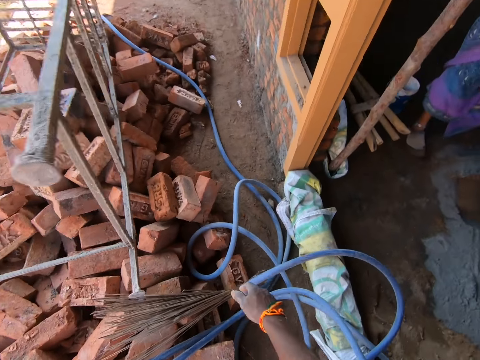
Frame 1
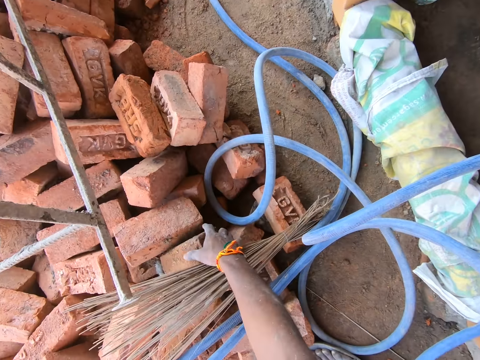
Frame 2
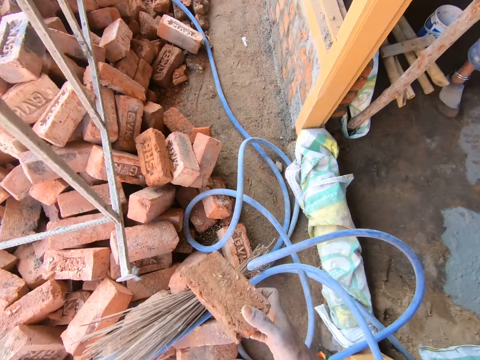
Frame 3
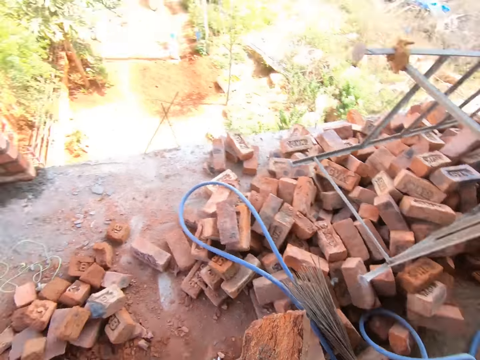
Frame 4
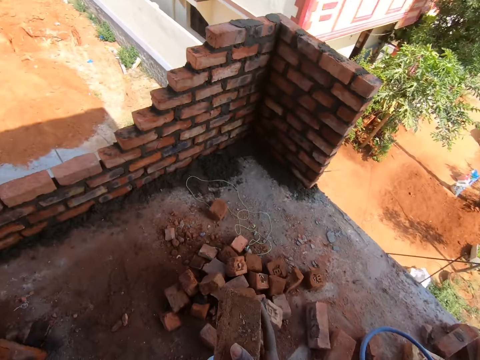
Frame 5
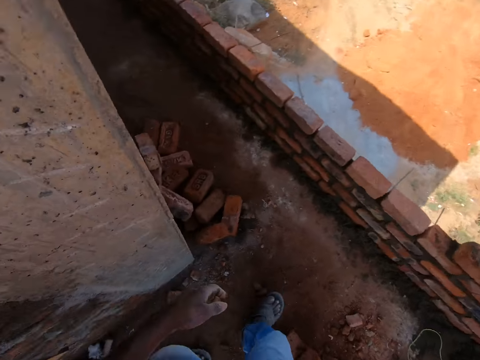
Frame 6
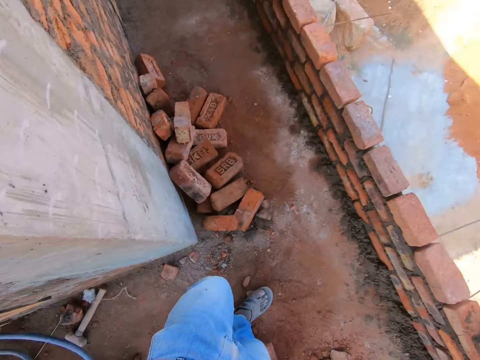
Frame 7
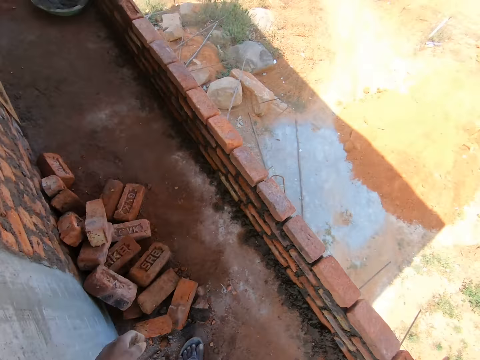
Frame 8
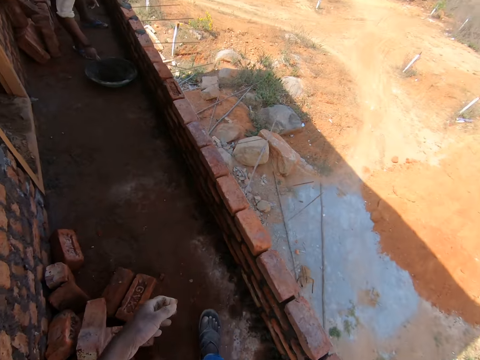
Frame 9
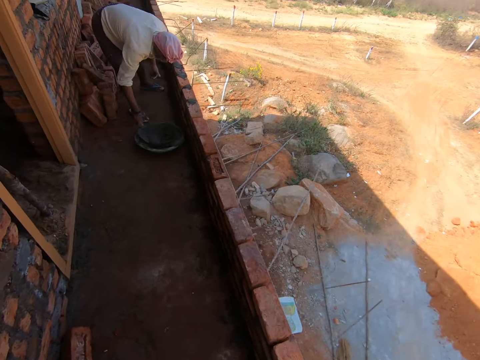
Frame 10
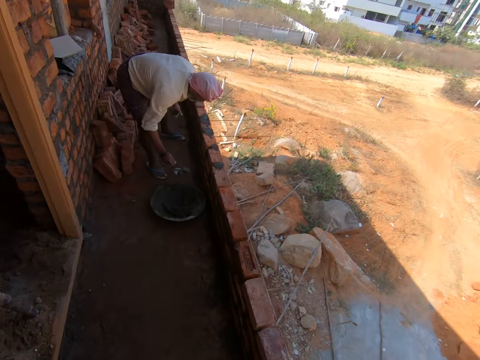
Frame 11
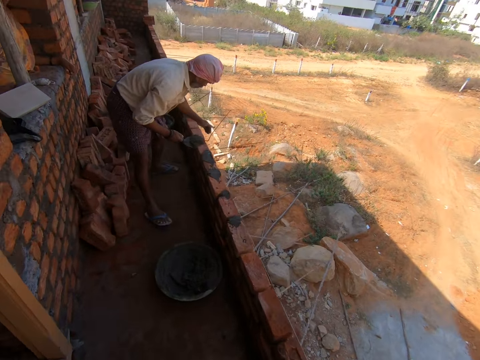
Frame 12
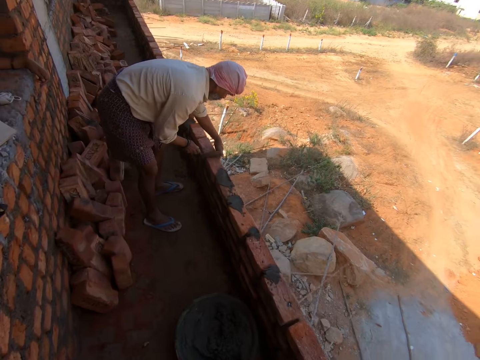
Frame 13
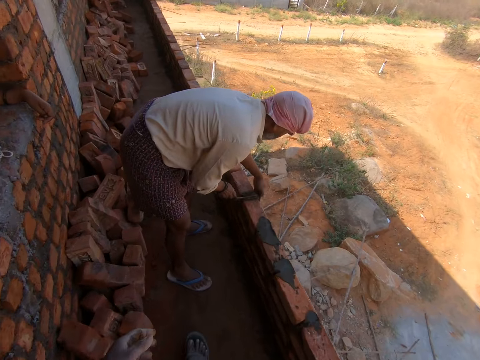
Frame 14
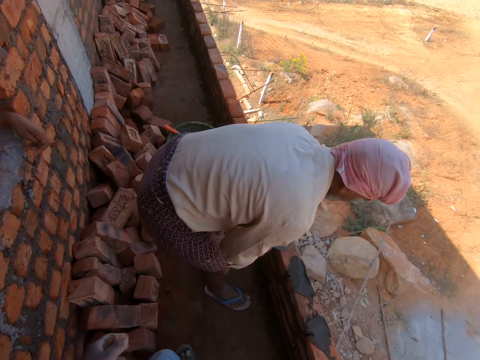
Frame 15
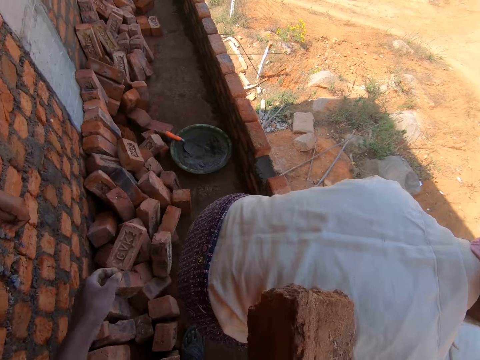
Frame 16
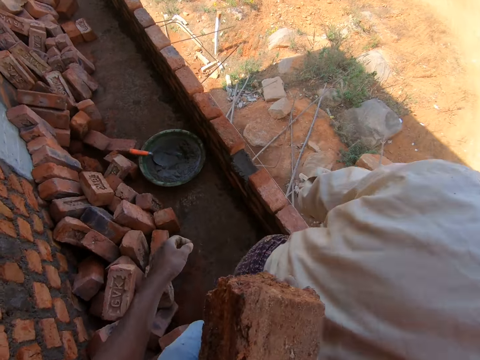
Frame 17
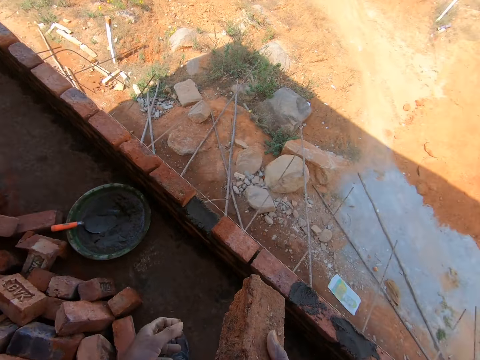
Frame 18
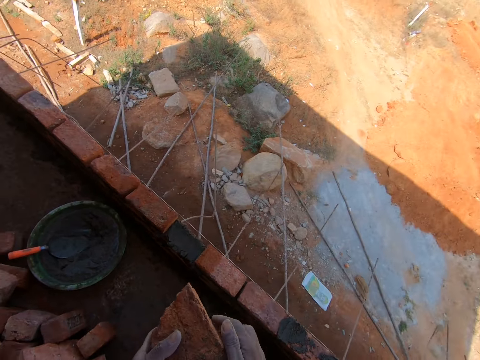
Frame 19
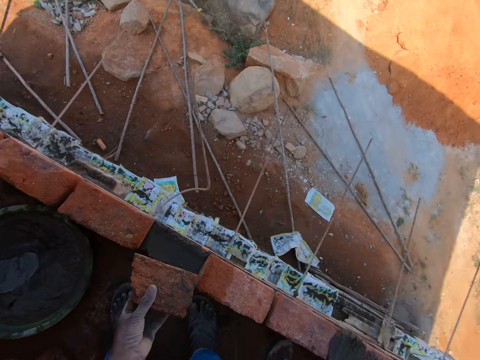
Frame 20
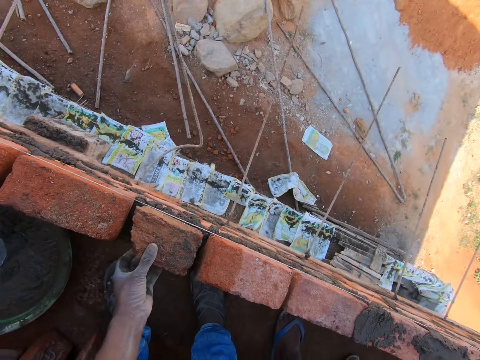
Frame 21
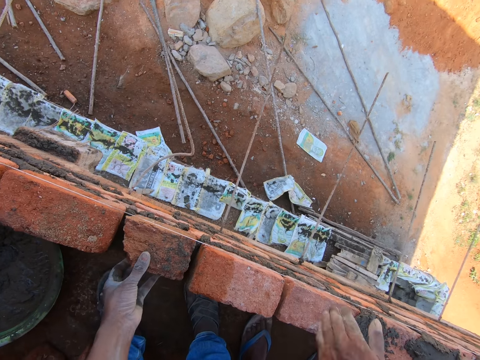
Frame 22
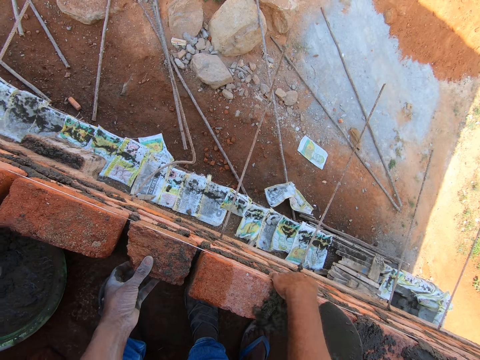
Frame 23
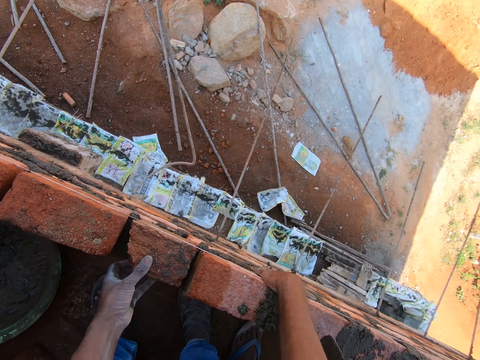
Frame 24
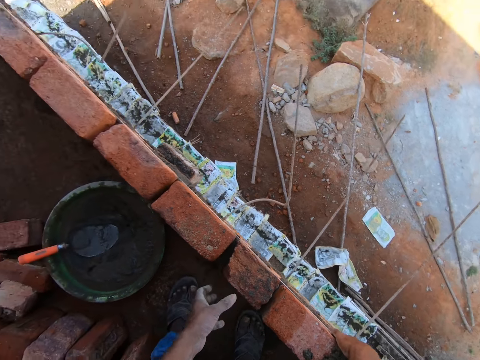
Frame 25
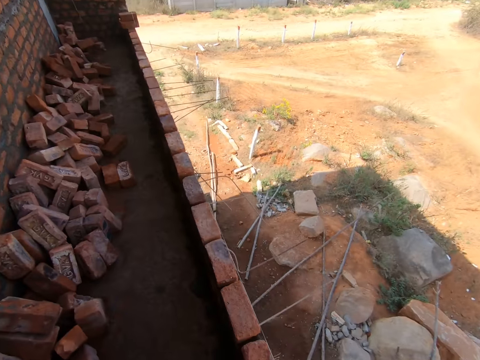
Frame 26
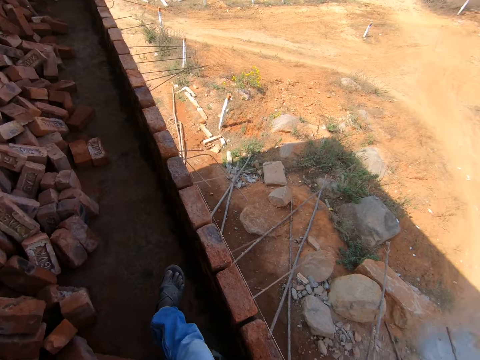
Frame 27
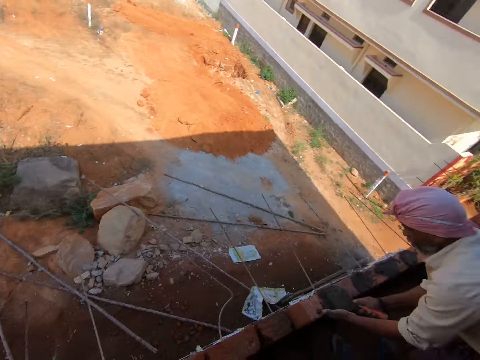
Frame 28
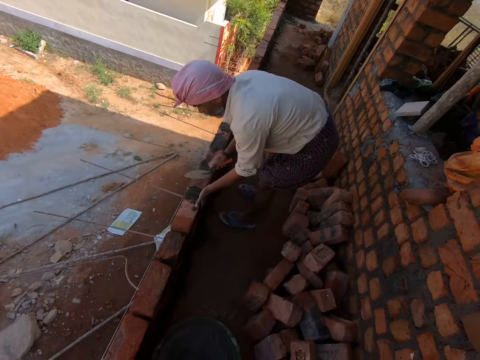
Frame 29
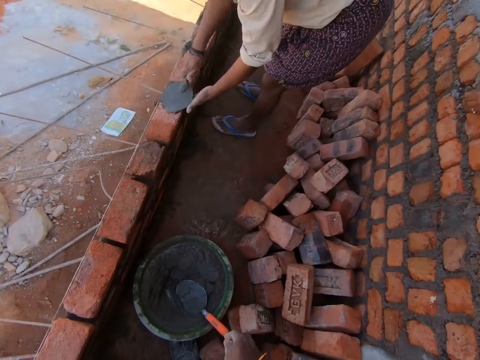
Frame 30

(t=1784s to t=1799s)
The camera wearer picks a brick from the floor. They walk around the area. A male scoops cement from the bowl. The male places the cement on the brick. The camera wearer walks around the area. They place the brick on the other hand. They place the brick on the cement. They adjust the brick. They walk around the area. The male places the cement on the brick.

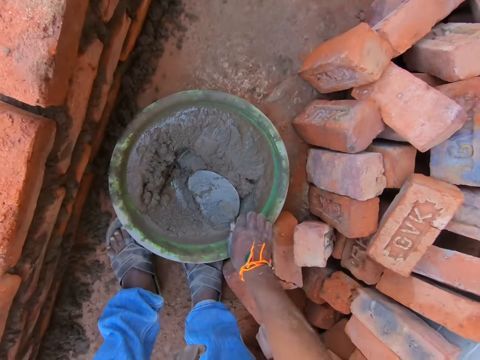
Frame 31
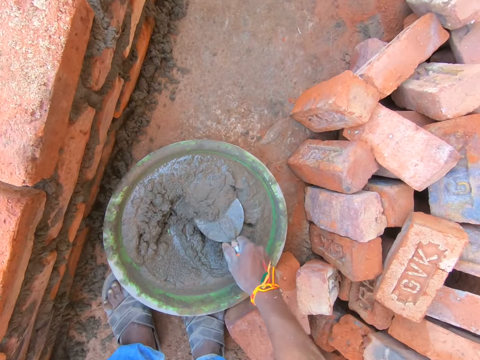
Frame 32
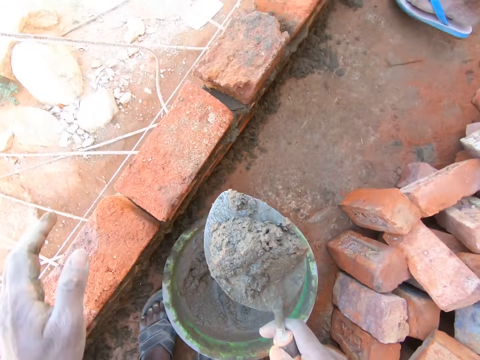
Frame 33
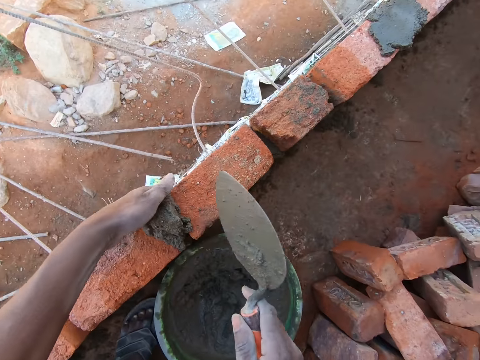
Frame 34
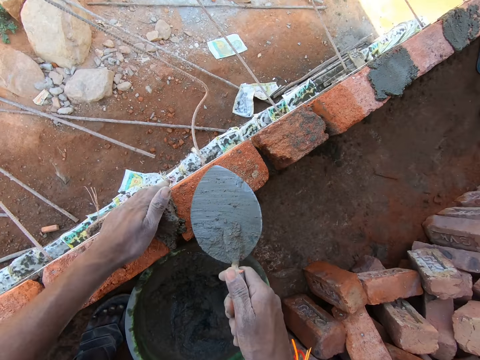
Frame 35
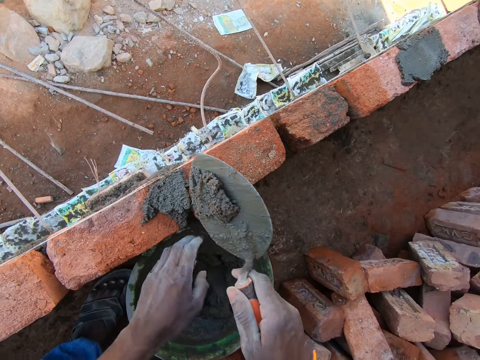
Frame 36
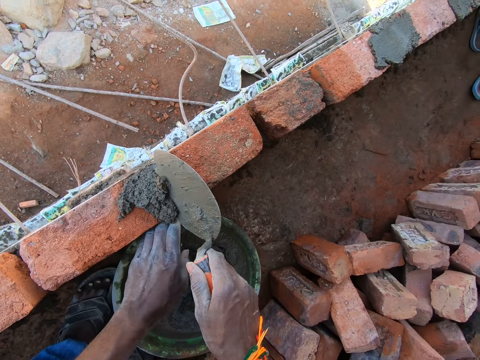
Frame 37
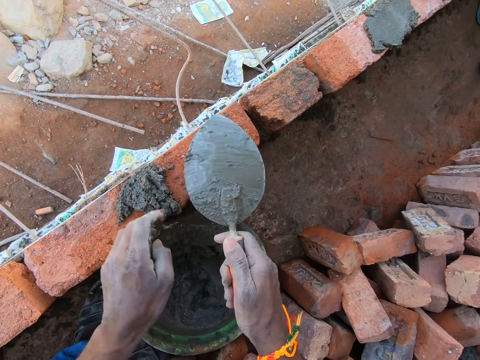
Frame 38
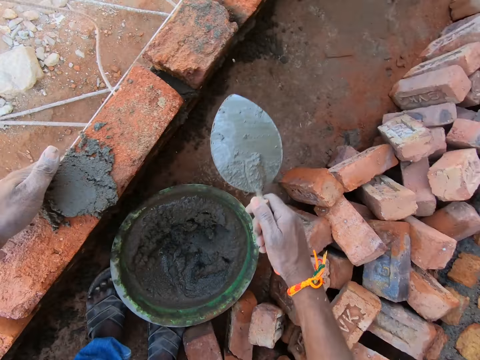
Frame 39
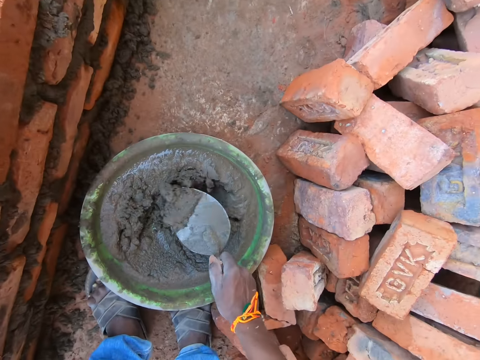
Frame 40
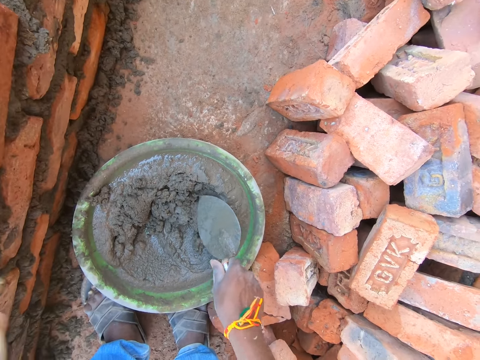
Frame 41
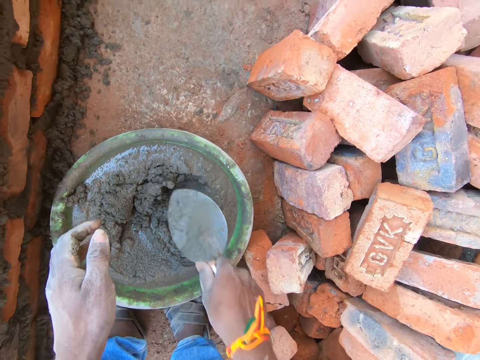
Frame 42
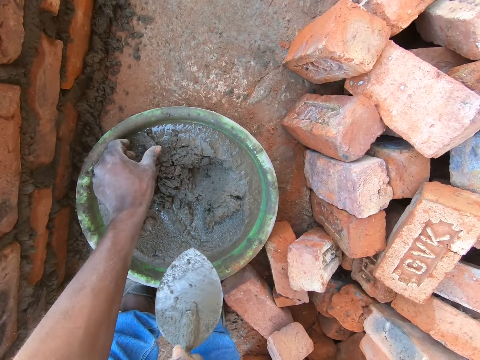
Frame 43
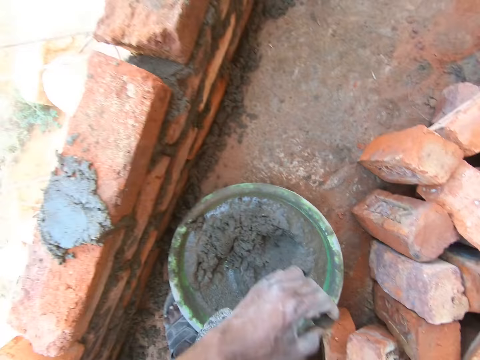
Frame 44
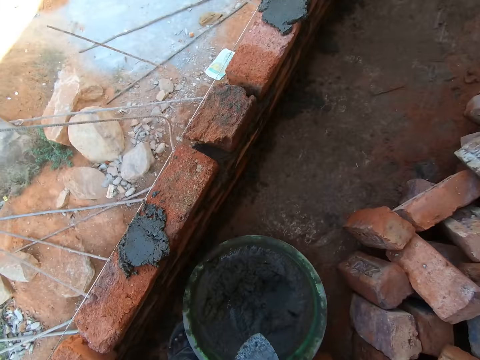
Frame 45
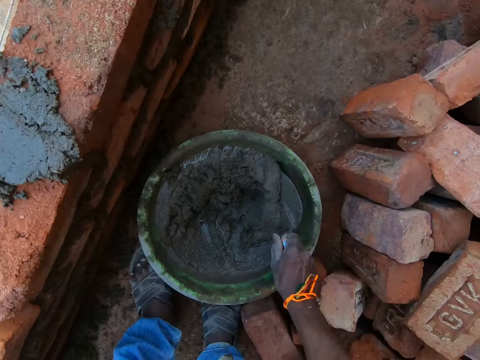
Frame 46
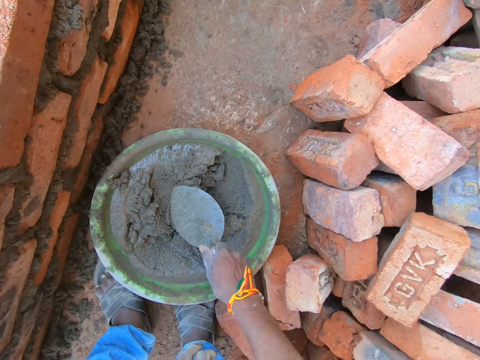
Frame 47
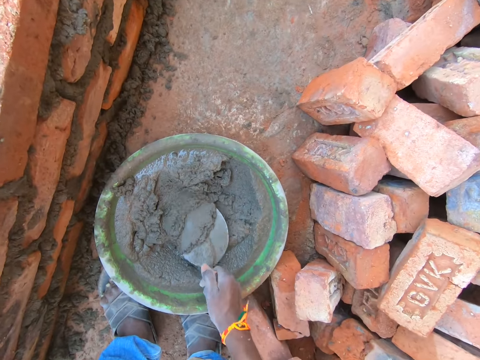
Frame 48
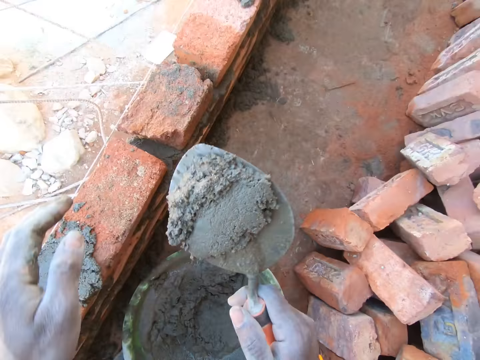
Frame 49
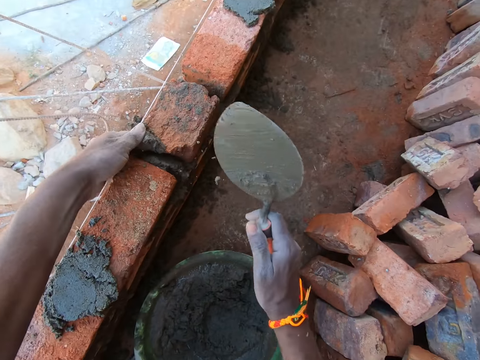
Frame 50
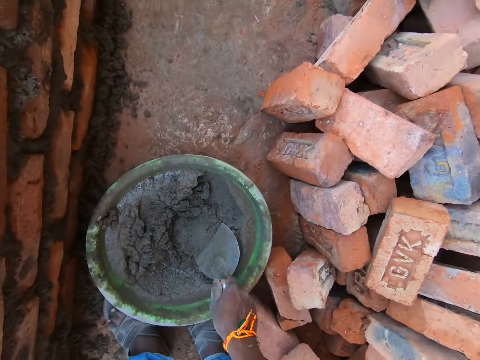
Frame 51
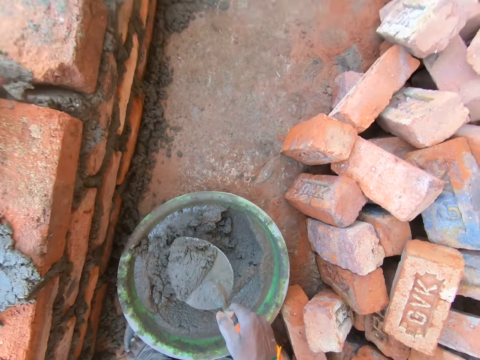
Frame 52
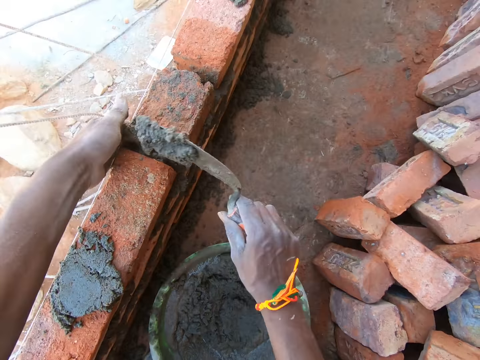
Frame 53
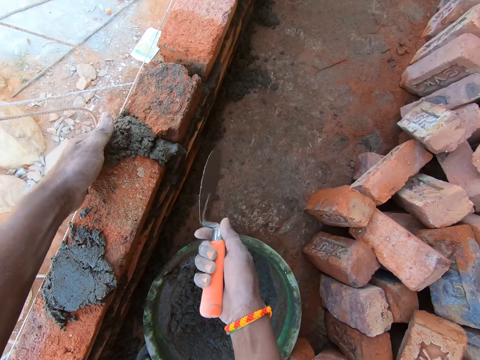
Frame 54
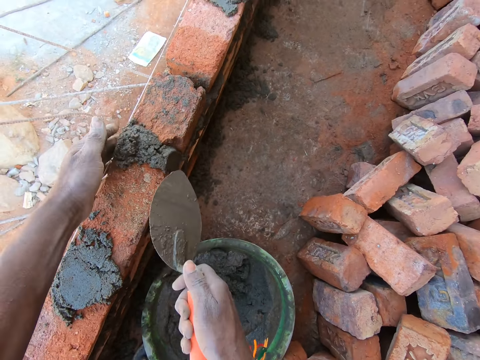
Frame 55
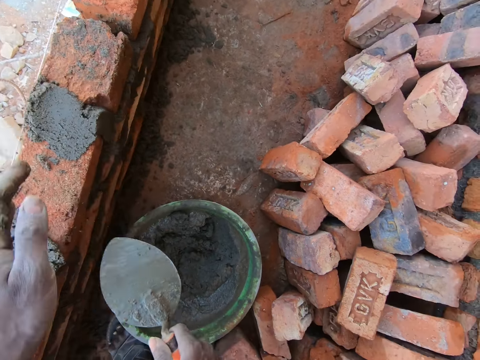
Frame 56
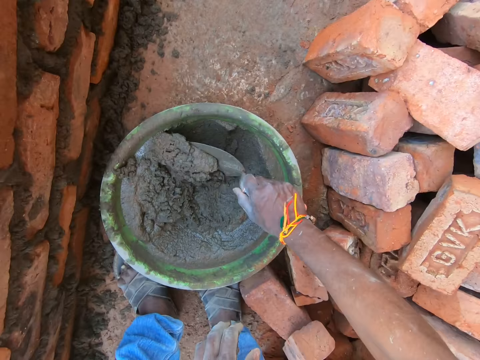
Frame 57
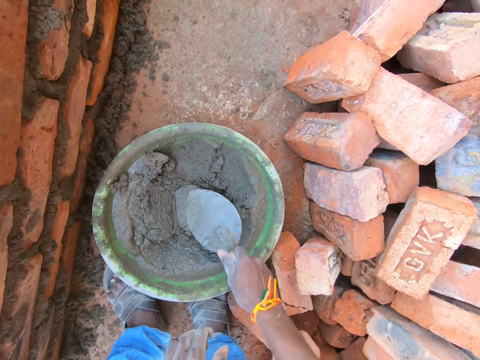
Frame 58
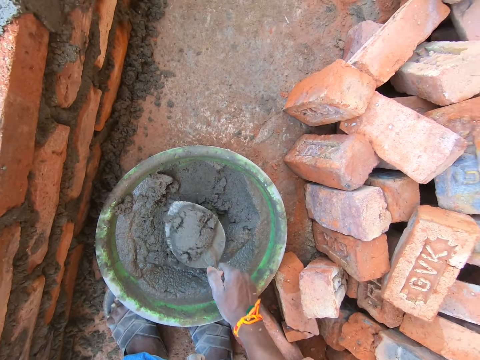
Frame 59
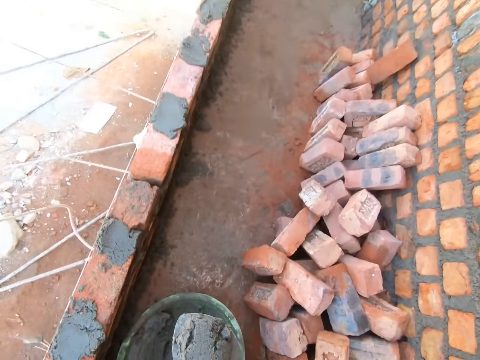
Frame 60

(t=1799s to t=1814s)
The camera wearer picks up a trowel. He scoops cement with the trowel. He drops the cement on the brick. He adjusts the cement with the trowel. He scoops the cement with the trowel. He picks a stone or cement from the bowl. He throws the stone or cement with his hand. He scoops the cement with the trowel. He drops the cement on the brick. He scoops the cement with the trowel. He drops the cement on the brick. He adjusts the cement with the trowel. He scoops the cement with the trowel.
